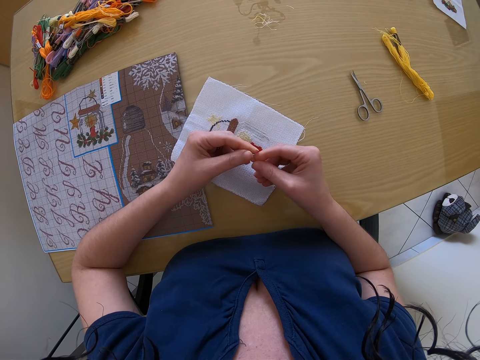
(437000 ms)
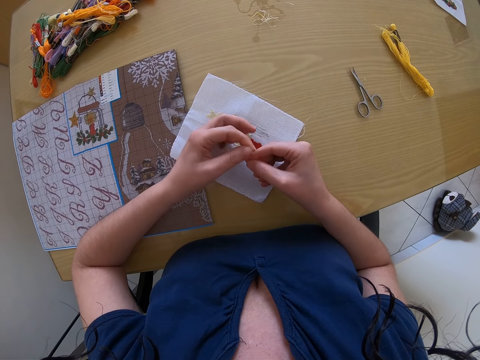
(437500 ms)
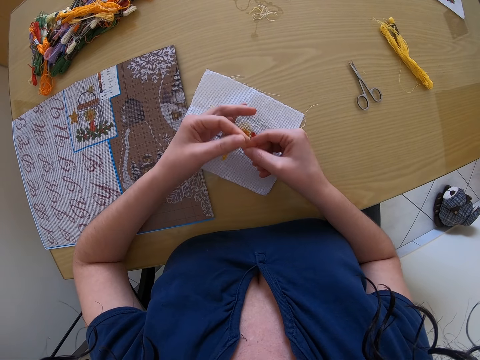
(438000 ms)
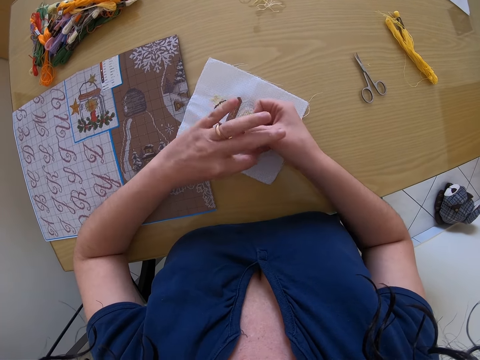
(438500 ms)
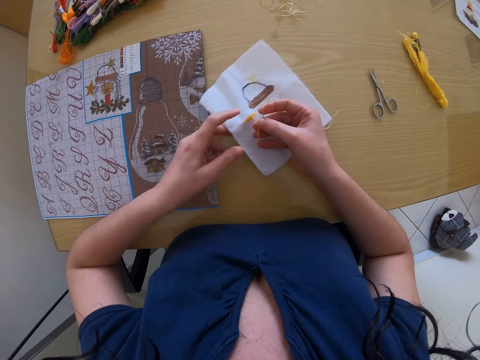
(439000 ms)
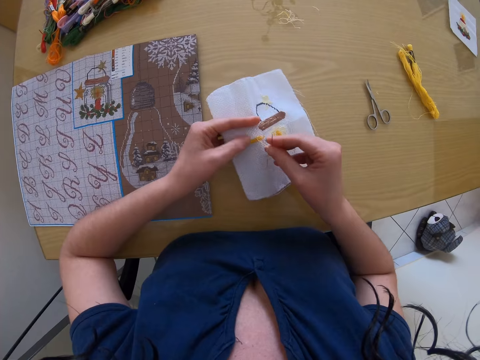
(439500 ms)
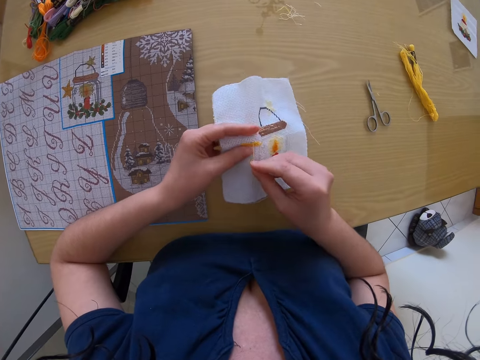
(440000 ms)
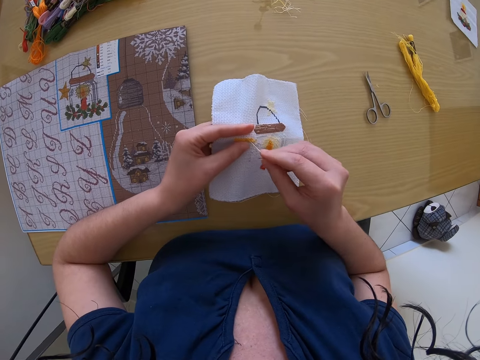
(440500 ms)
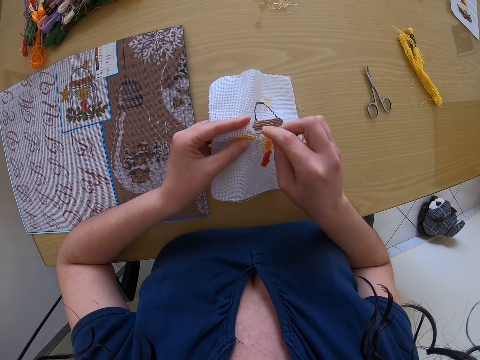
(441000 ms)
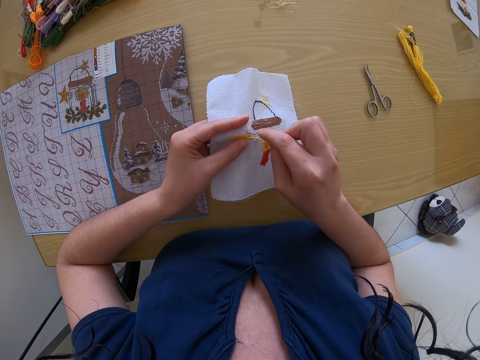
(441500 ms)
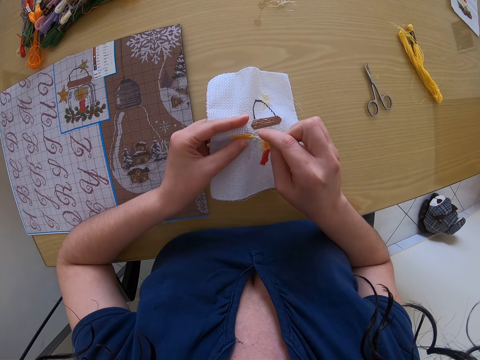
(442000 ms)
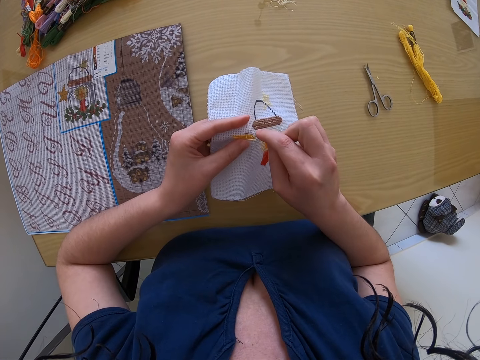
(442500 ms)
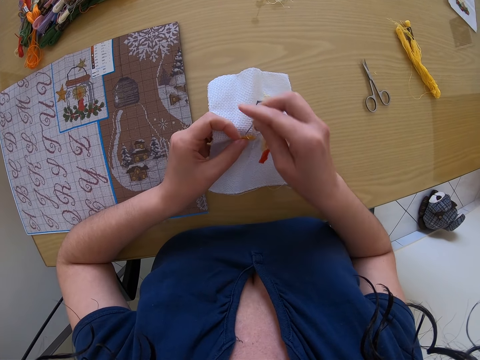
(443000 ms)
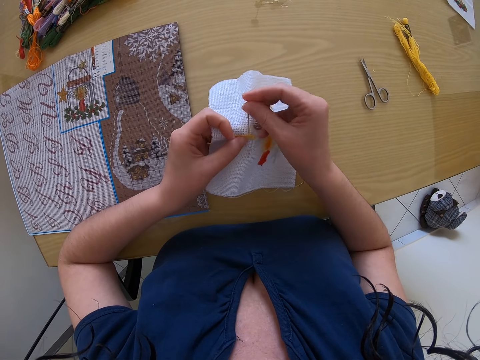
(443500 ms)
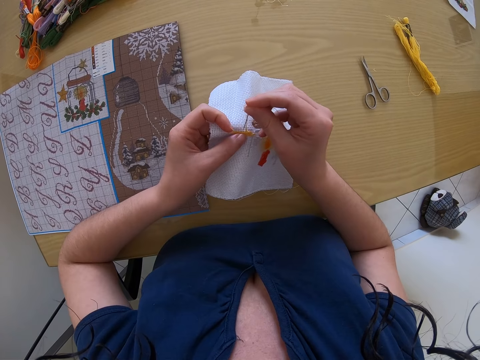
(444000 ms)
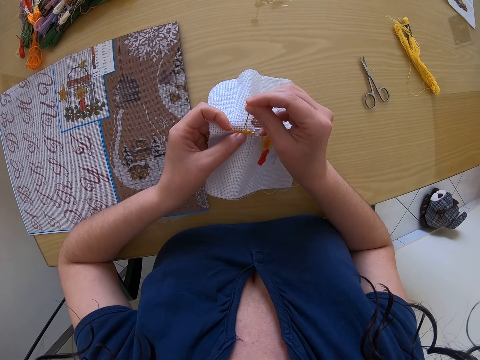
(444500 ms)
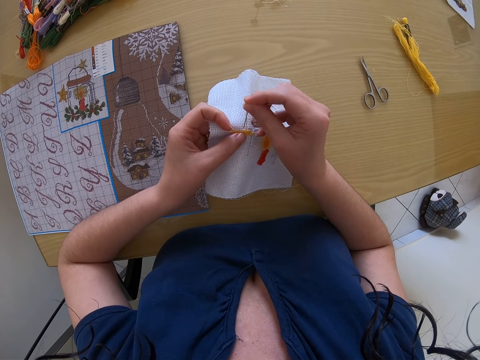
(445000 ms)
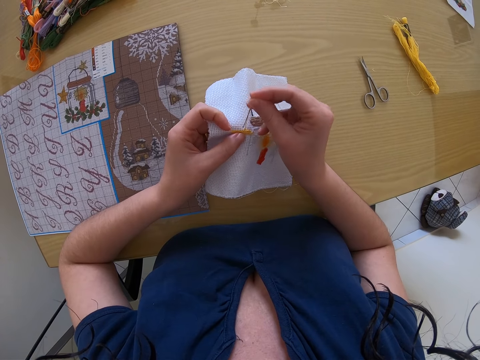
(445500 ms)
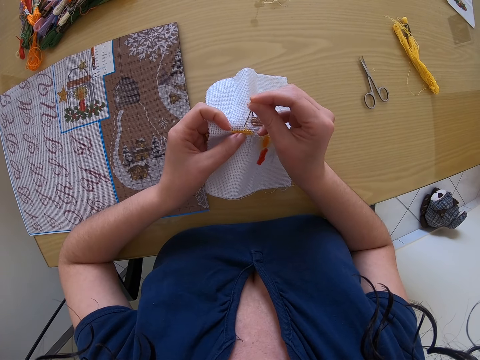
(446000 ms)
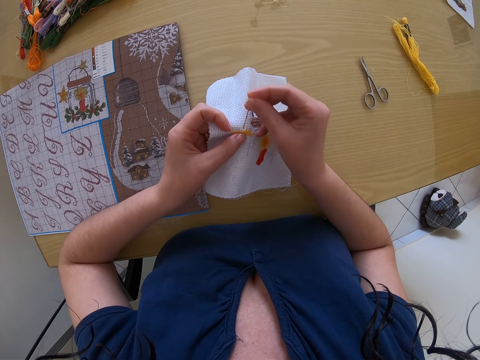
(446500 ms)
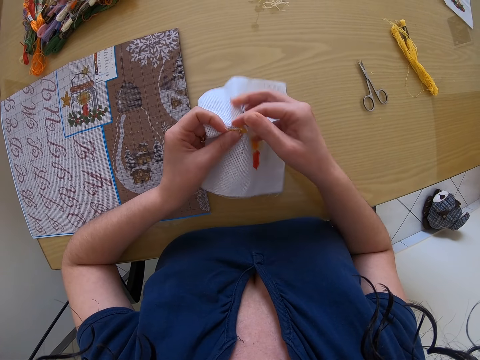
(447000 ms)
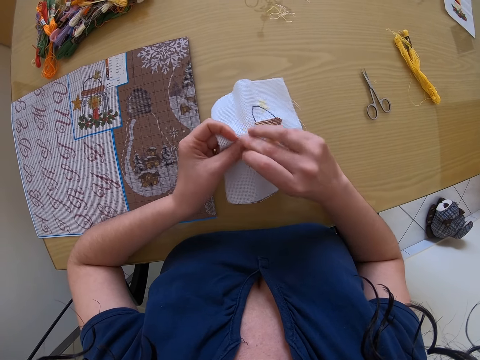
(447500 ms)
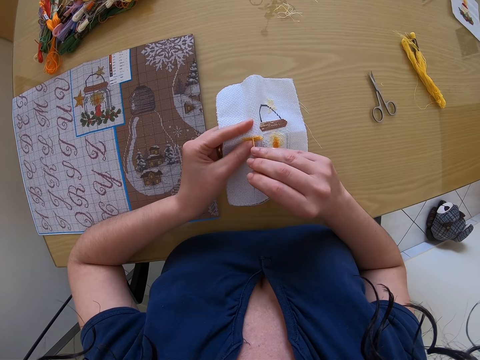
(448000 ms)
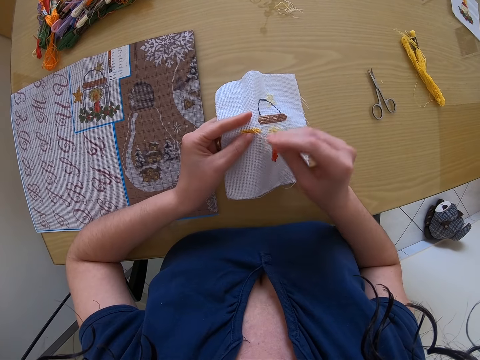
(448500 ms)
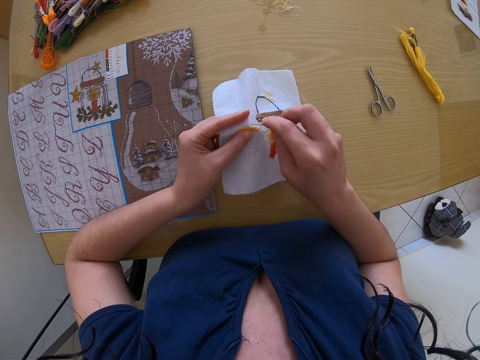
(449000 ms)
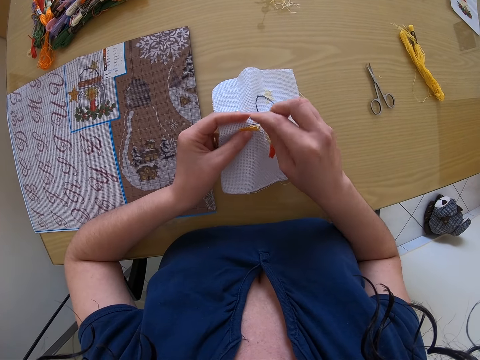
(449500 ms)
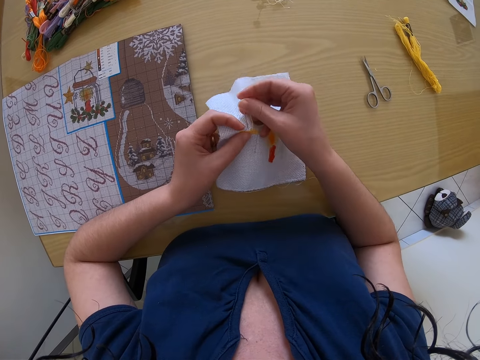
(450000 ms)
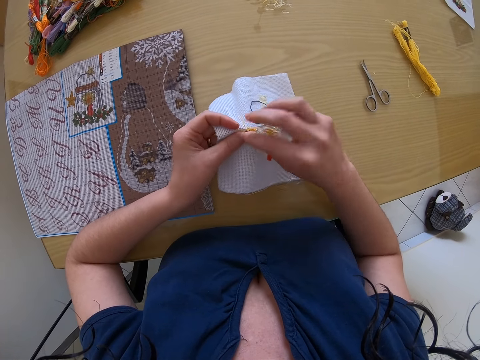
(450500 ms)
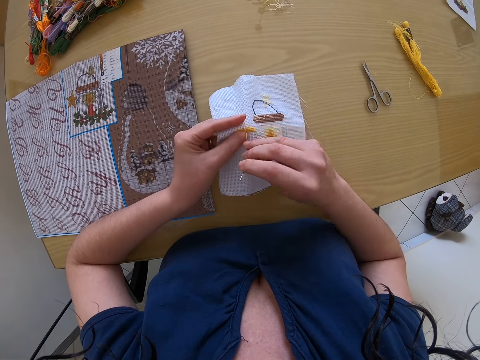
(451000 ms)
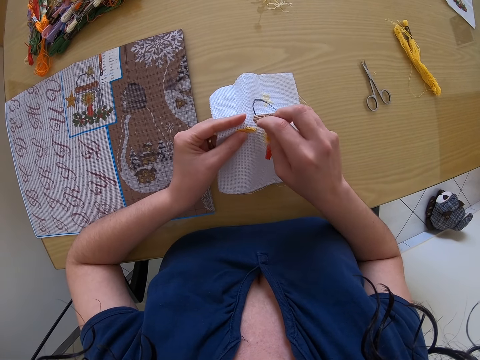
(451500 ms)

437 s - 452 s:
The camera wearer pulls the thread on the napkin through the needle on her right hand with her left hand. She picks up the napkin from the workbench with her left hand. She embroiders a pattern on the napkin in her left hand with the needle and thread in her right hand. She stitches.

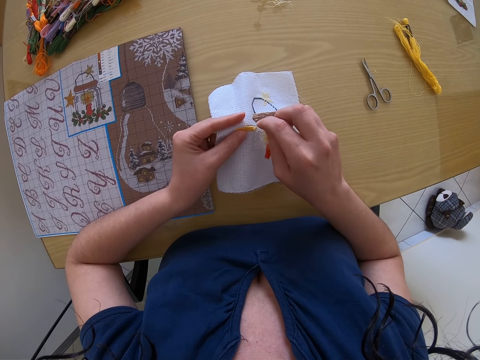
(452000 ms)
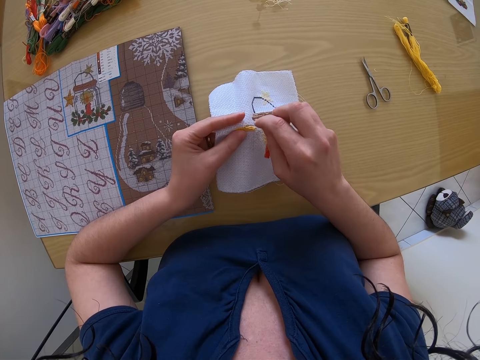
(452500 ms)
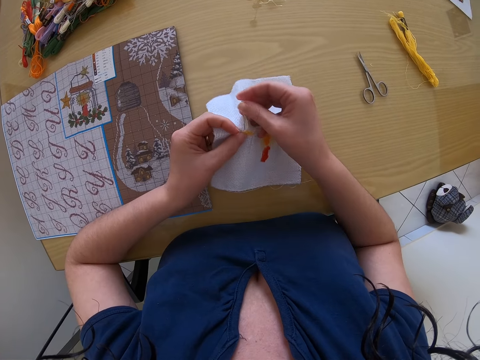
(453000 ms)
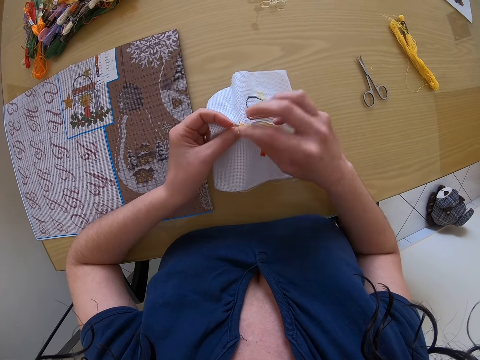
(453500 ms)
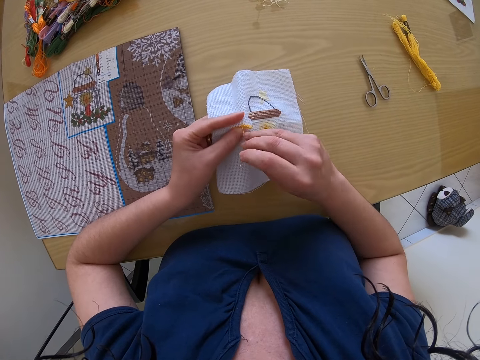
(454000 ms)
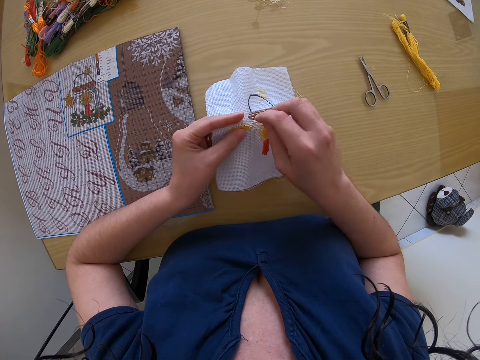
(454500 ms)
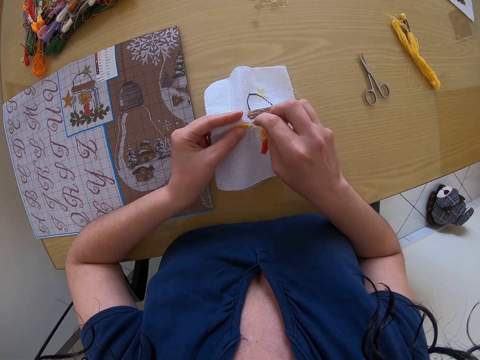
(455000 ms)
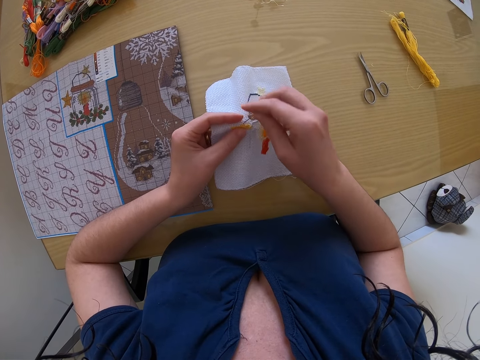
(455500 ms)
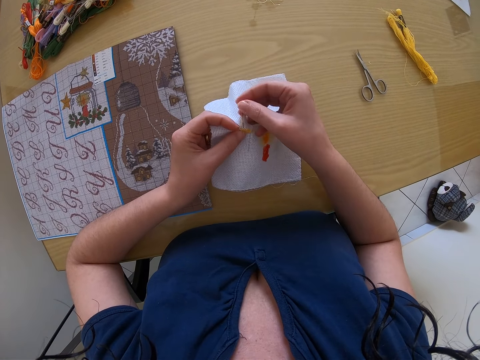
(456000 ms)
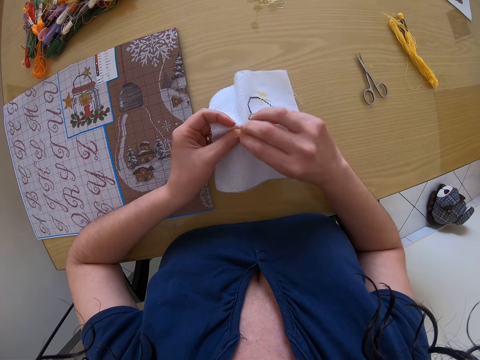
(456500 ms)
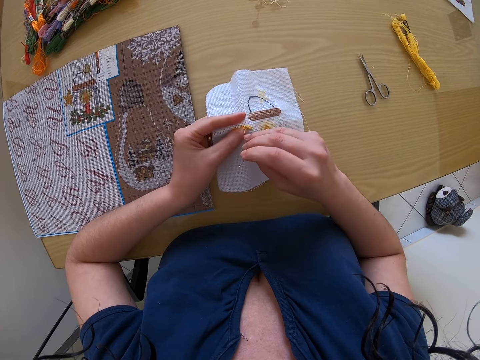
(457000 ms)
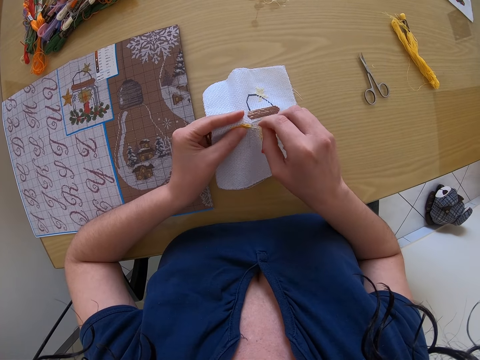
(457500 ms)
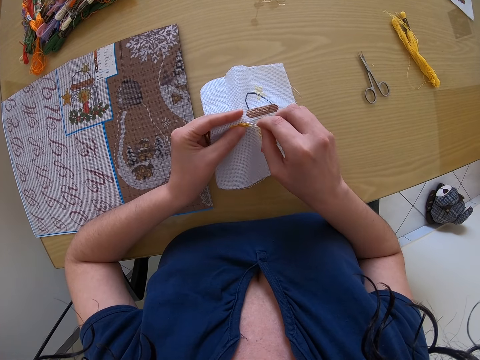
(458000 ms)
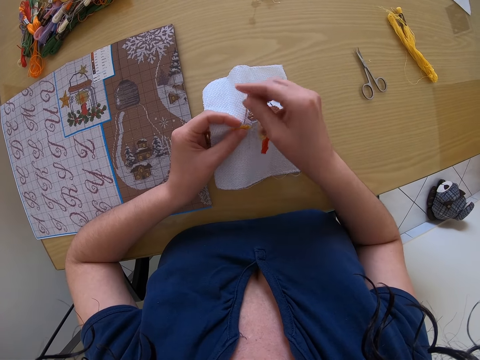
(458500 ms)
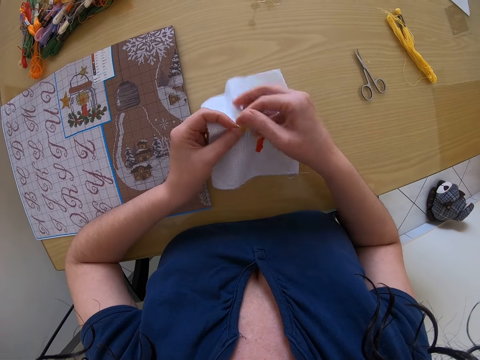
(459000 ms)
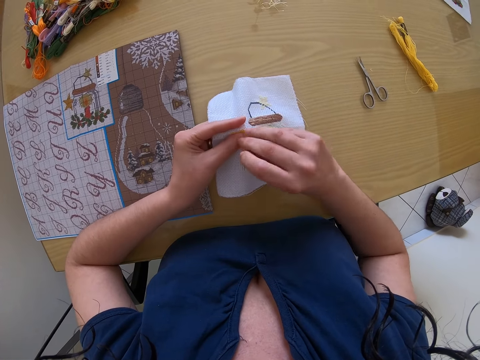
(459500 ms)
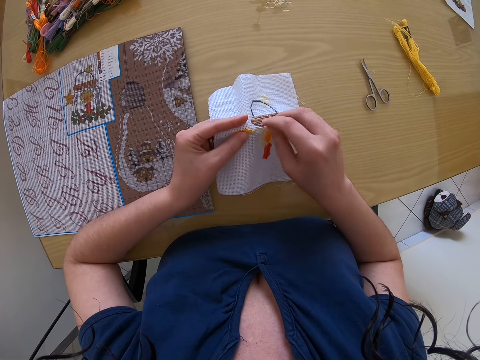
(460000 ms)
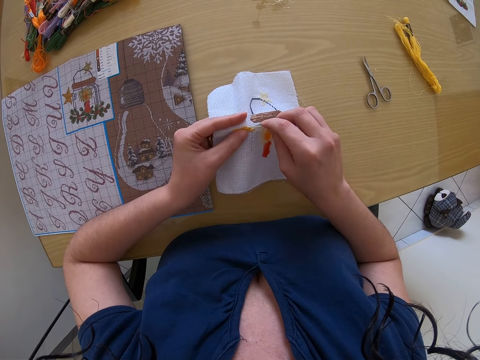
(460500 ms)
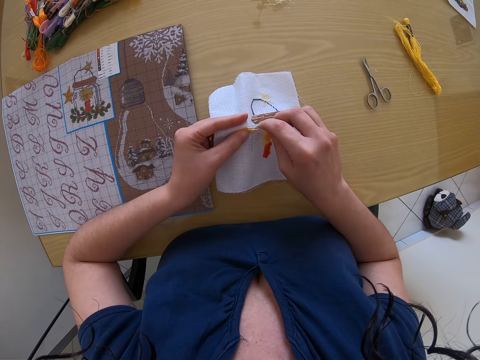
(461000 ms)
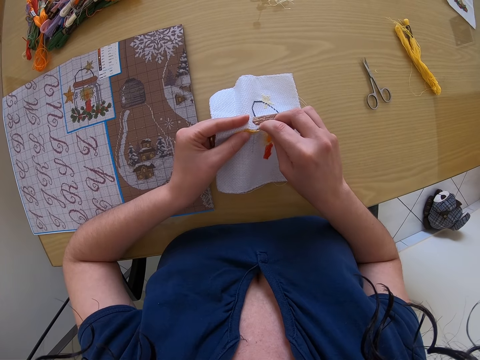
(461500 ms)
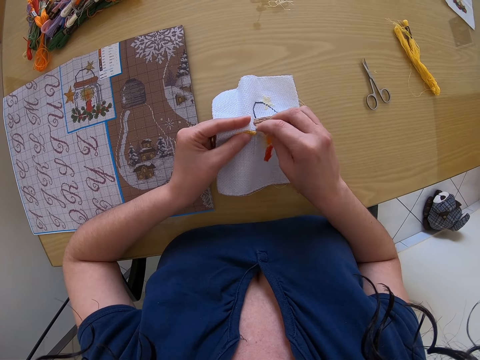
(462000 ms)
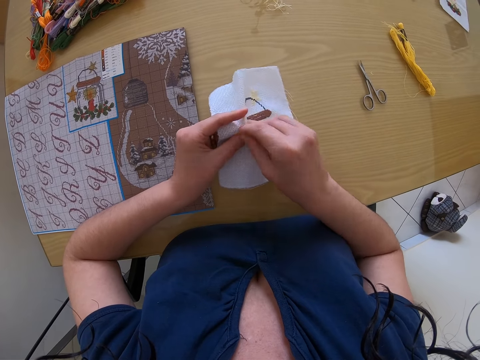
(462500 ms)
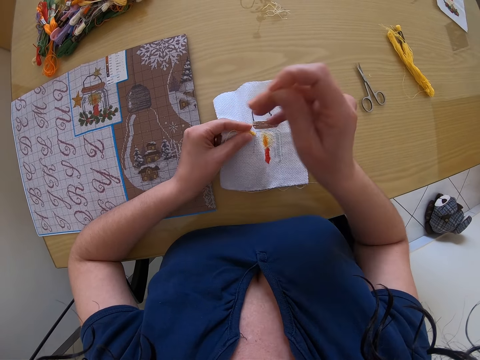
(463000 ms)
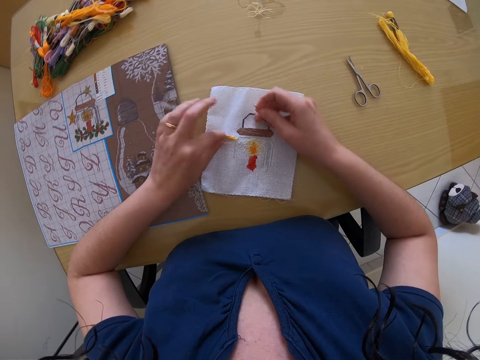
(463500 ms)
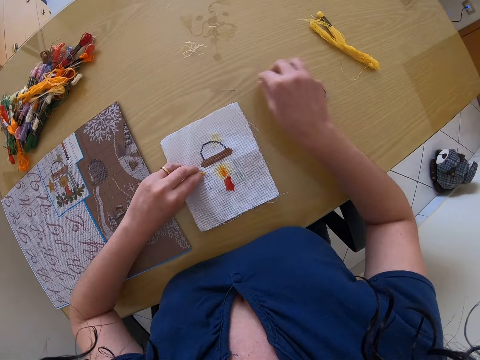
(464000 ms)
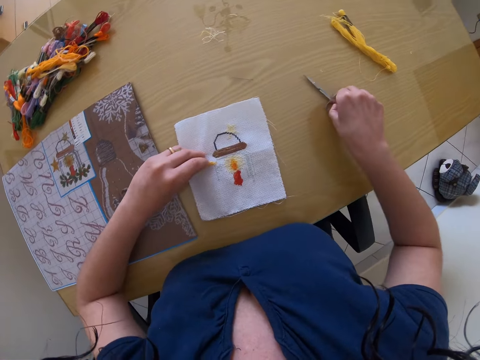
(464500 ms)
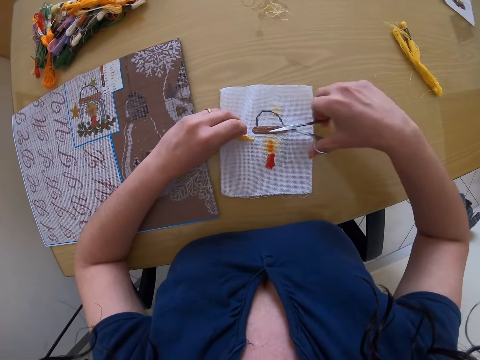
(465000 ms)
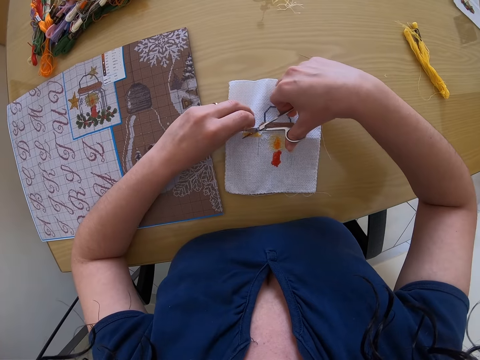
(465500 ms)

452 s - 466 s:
The camera wearer places the napkin in her left hand on the workbench. She places the needle in her right hand on the workbench. She picks up the scissors on the workbench with her right hand. She cuts the thread on the napkin in her left hand with the scissors in her right hand.
